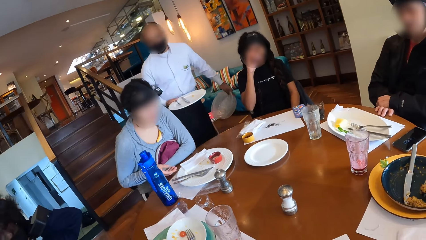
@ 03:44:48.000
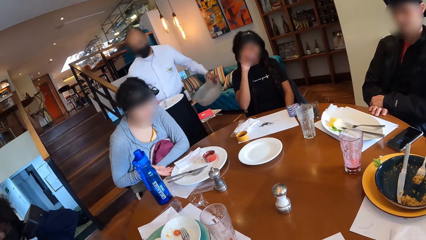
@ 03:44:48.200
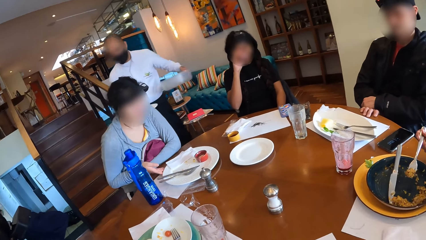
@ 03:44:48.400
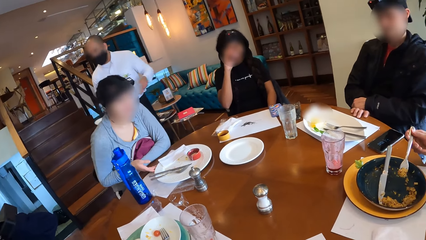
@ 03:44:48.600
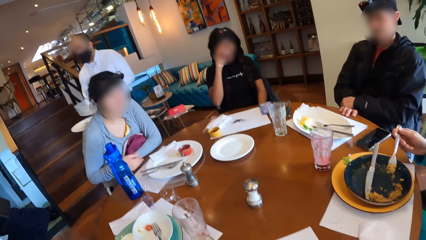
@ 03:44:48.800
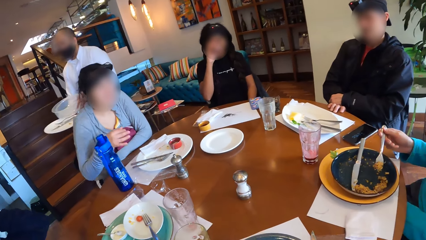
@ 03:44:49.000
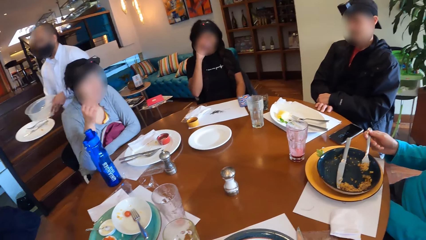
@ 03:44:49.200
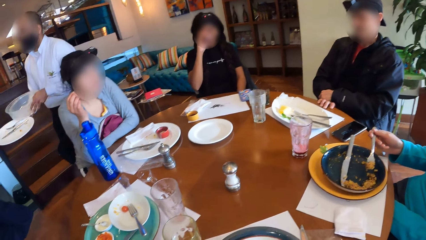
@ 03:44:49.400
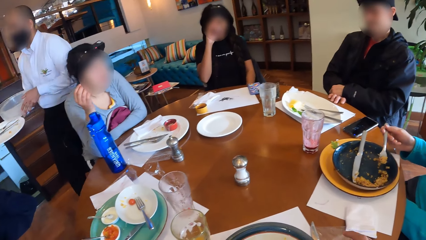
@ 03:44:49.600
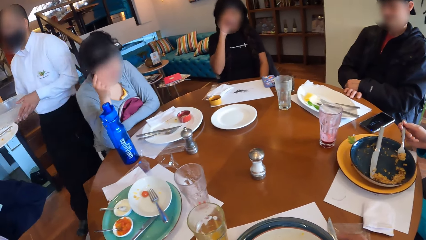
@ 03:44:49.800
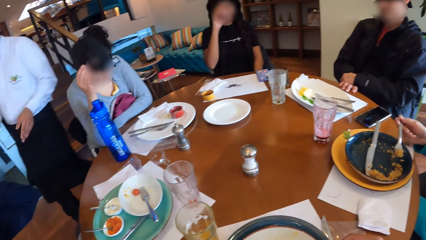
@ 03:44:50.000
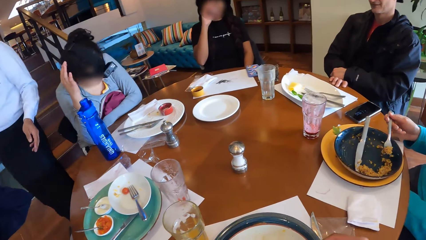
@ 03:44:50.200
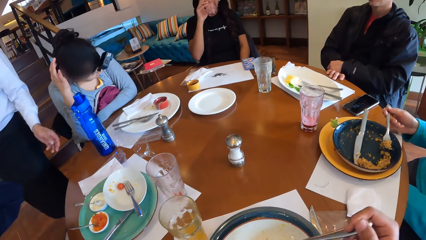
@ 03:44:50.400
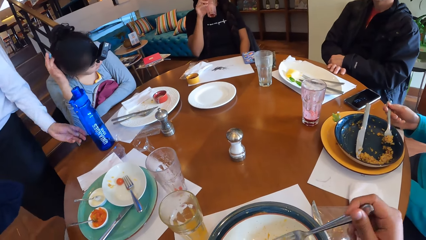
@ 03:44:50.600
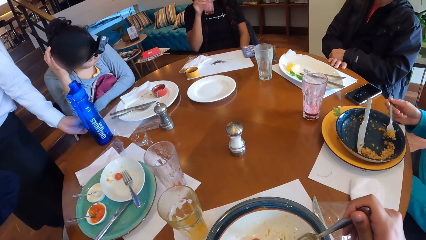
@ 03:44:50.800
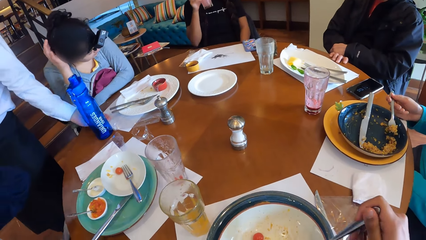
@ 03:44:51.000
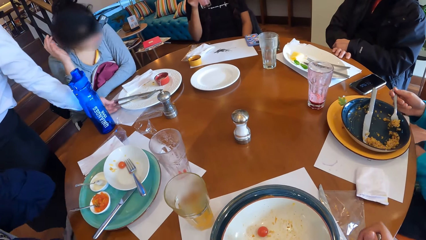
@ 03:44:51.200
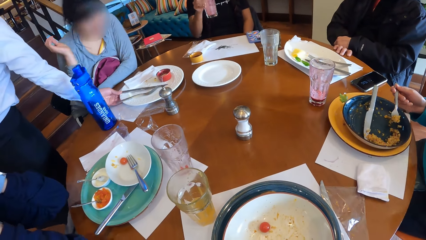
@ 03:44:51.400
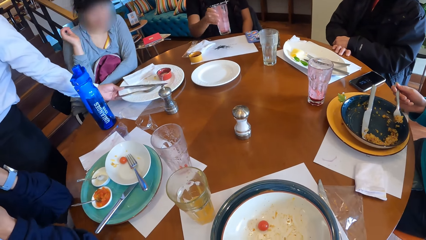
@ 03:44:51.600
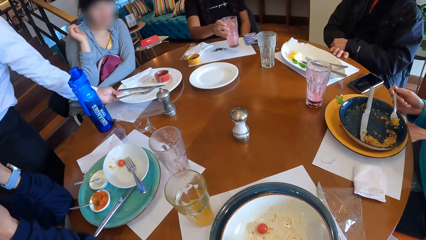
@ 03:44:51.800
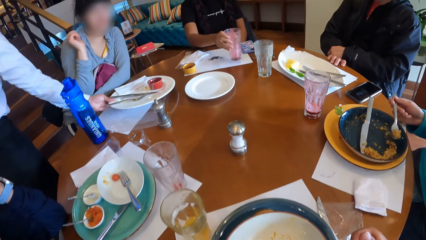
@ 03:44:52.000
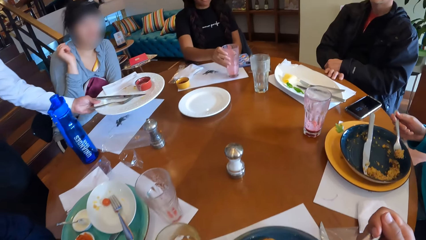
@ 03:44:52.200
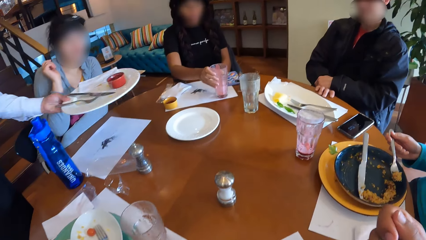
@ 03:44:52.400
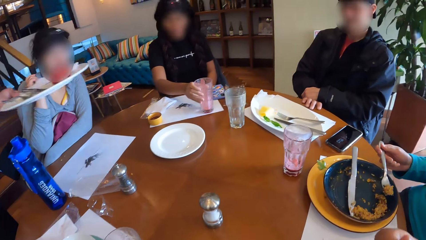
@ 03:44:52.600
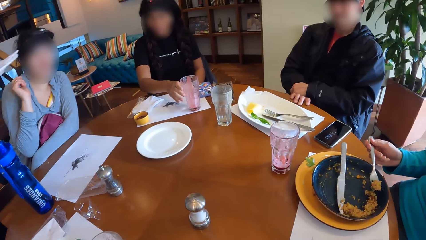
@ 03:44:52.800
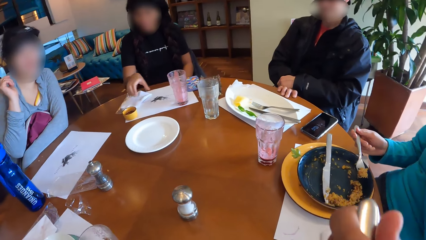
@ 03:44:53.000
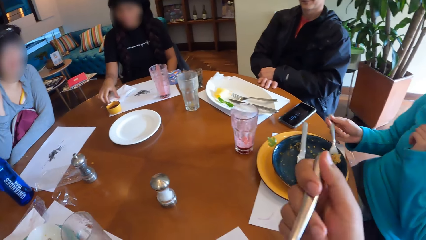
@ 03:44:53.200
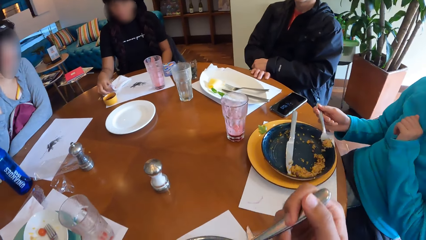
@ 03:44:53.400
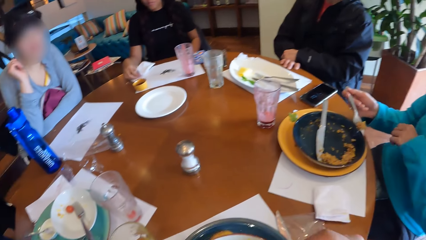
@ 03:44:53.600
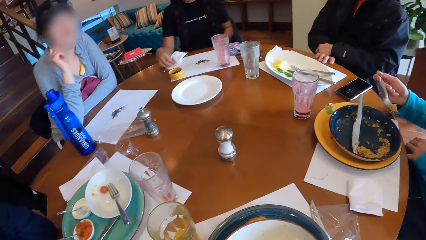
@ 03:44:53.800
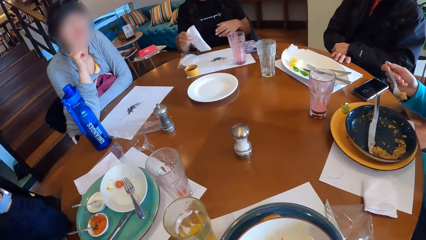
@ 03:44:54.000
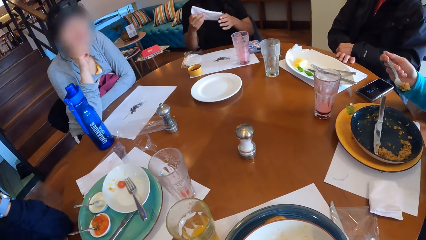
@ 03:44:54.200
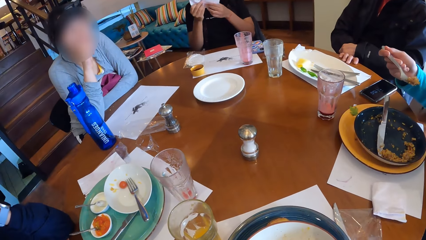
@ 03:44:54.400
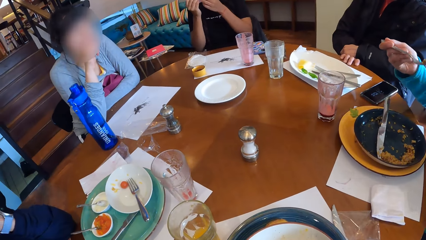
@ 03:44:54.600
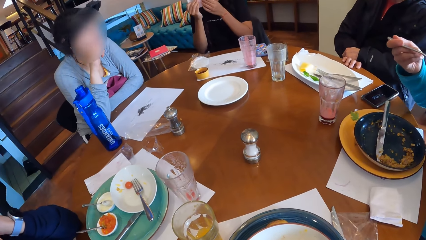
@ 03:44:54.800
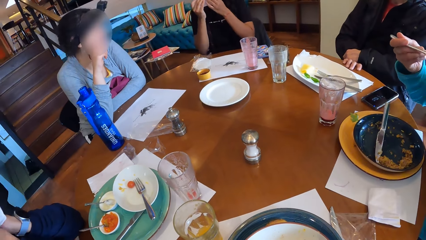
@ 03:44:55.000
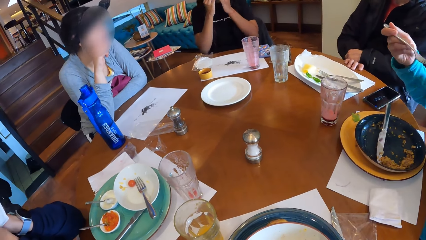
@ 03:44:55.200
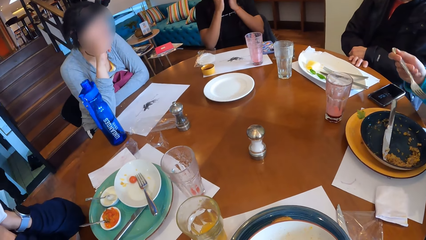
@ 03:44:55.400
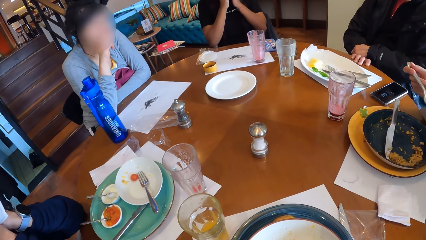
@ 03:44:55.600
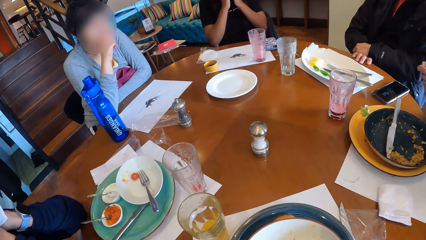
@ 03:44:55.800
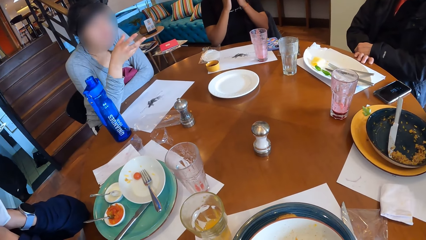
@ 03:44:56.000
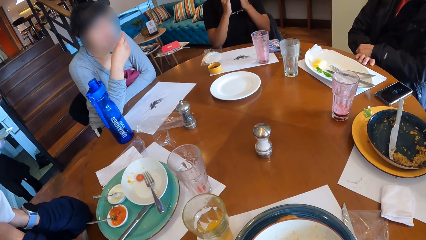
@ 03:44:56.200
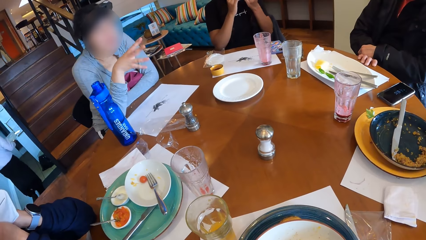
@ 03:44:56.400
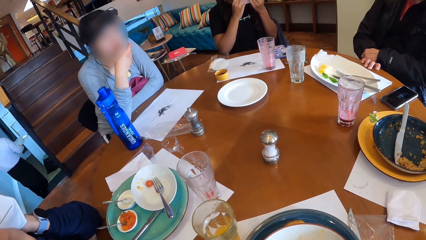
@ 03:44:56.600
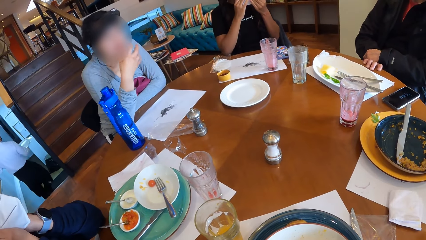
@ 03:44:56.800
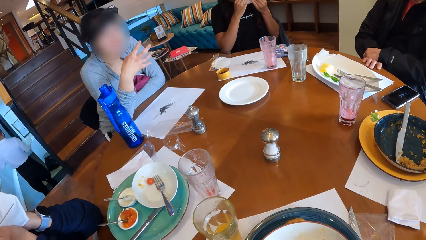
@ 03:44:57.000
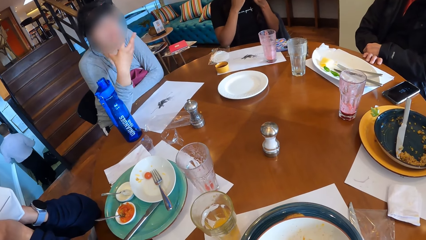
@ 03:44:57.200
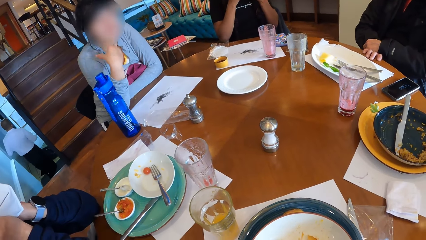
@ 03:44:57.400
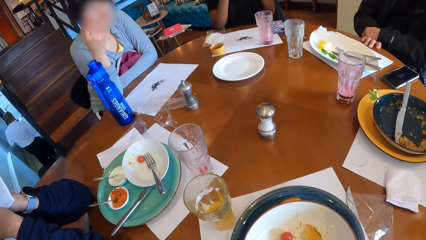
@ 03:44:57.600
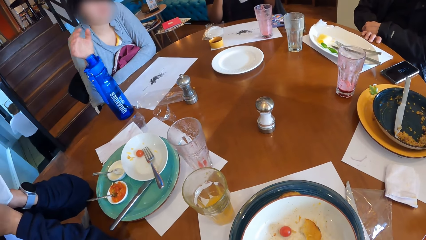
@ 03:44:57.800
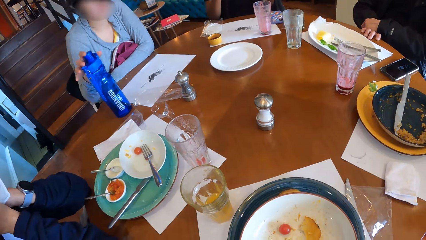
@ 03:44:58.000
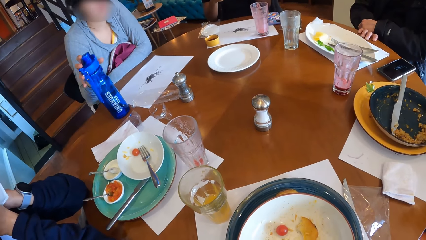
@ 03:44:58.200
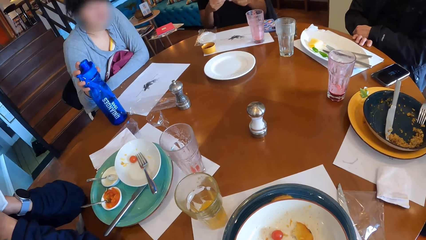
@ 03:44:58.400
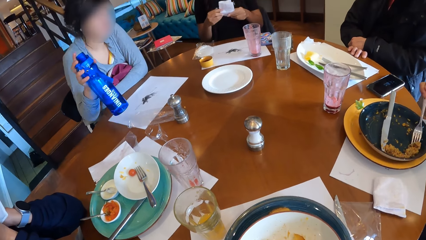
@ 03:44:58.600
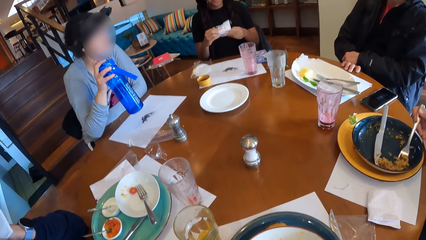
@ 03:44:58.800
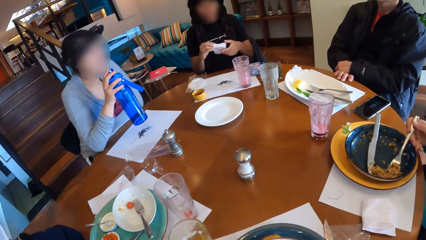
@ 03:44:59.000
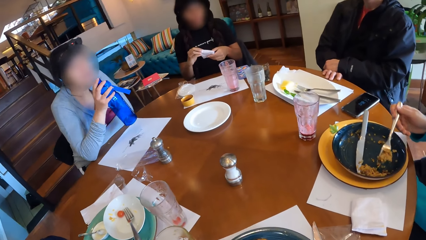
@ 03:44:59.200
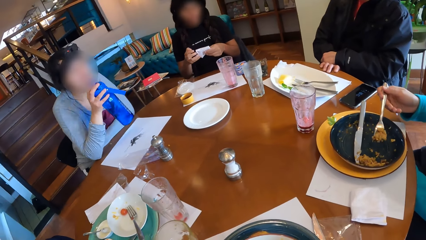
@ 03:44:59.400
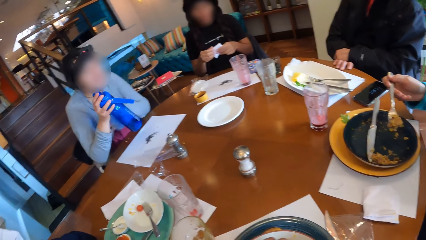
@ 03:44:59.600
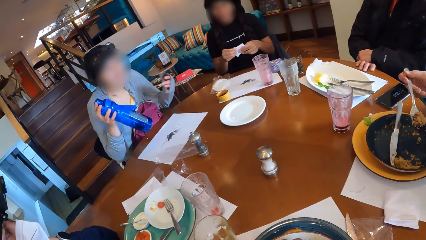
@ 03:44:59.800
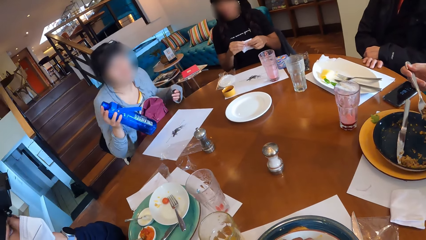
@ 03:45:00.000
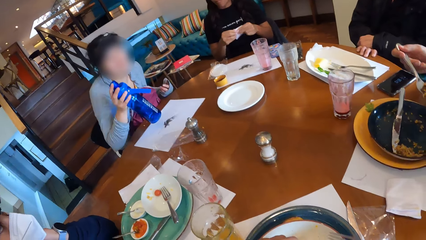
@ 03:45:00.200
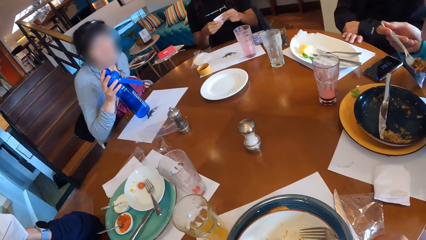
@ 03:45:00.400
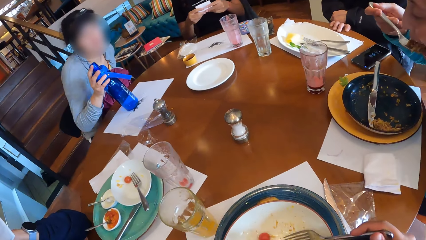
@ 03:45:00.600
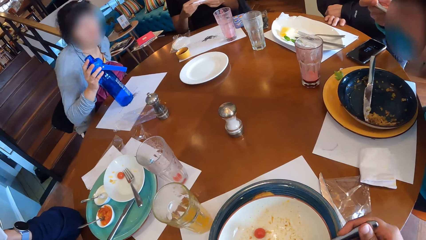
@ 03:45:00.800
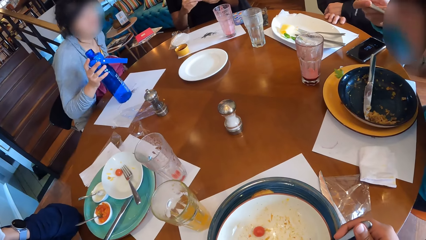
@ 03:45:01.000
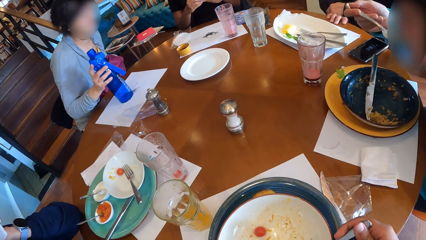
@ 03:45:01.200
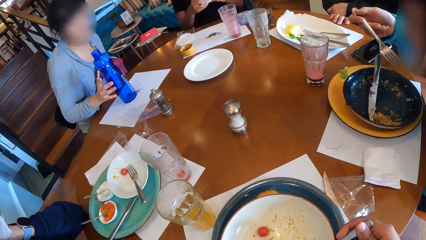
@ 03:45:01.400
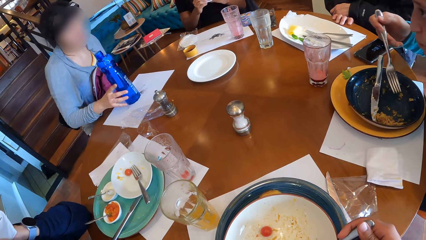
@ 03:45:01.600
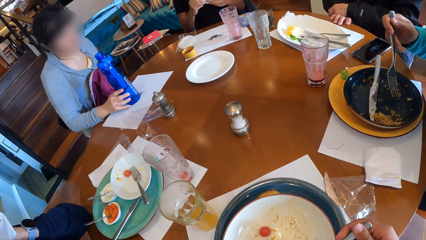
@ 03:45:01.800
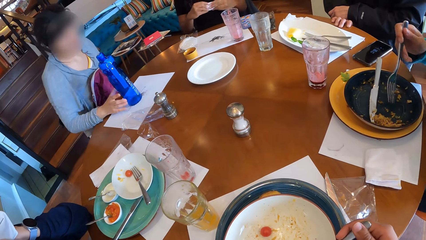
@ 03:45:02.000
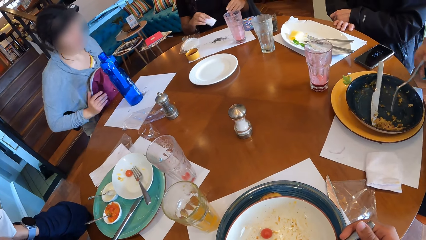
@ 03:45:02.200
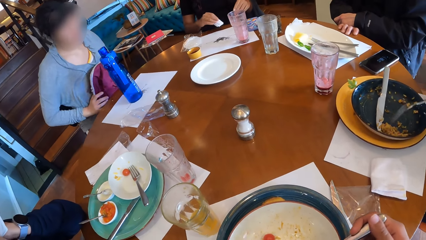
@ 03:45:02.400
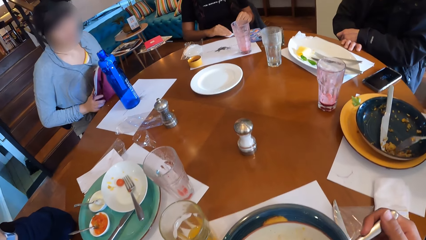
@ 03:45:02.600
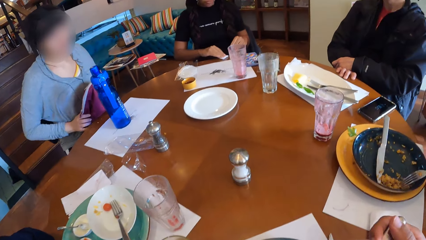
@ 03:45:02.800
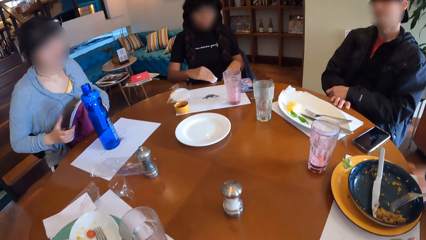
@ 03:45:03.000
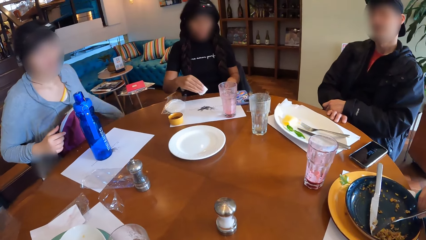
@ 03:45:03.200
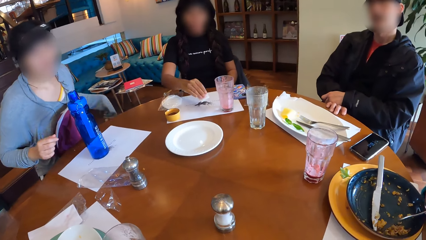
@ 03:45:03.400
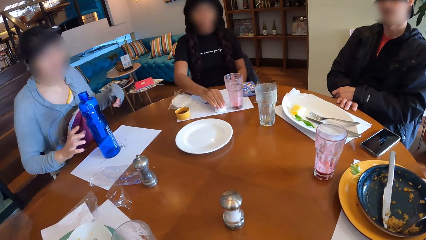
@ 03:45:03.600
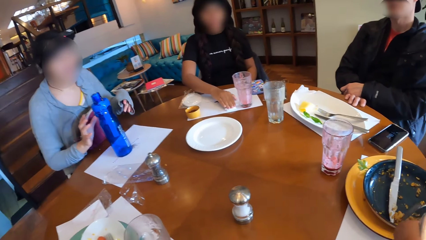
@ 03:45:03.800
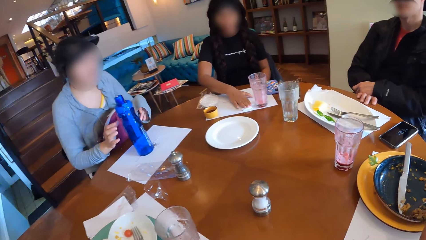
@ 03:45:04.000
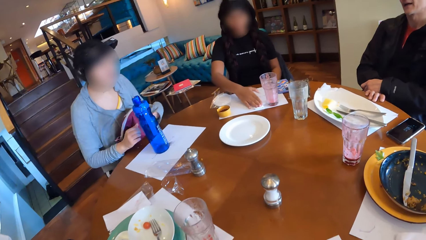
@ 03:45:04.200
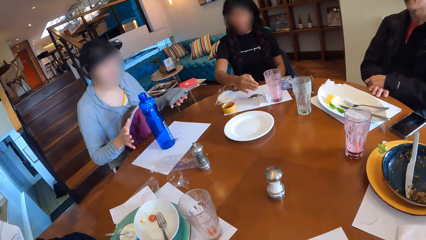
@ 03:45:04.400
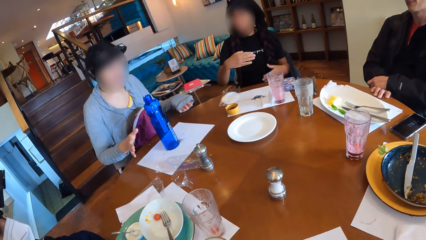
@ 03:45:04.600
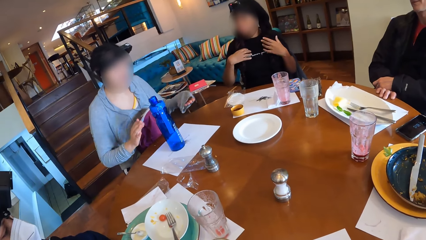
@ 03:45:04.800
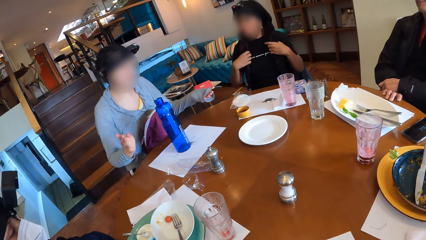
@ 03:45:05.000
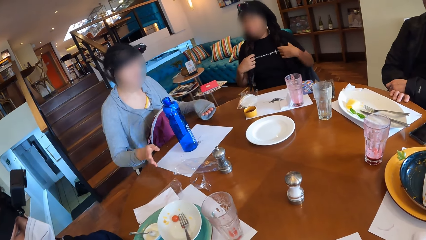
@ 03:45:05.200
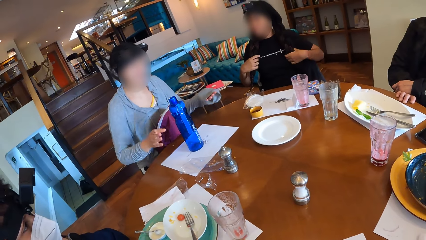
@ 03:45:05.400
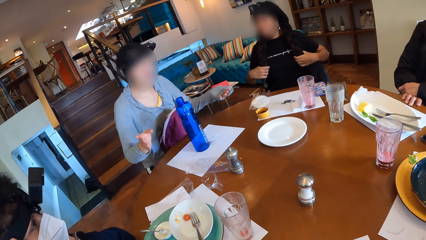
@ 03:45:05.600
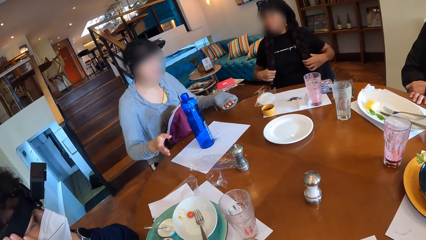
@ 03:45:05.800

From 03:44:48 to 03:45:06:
A man picks up the fork from the plate with his right hand. The camera wearer eats food. Another man picks up the plate from the table with his left hand. A woman drops the cup of juice on the table with her right hand. The woman picks up the serviette from the table with her right hand. Another woman picks up the bottle of water from the table with her right hand. The first man takes Chinese fried rice from the plate on the table with the fork in his right hand. The other woman drops the bottle of water on the table with her right hand. The first woman drops the serviette in her right hand on the table.
